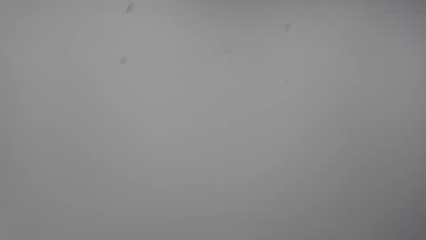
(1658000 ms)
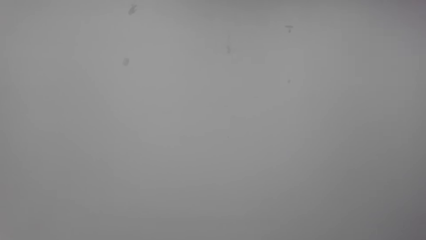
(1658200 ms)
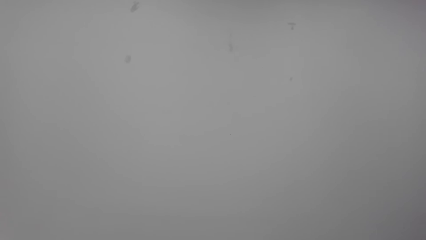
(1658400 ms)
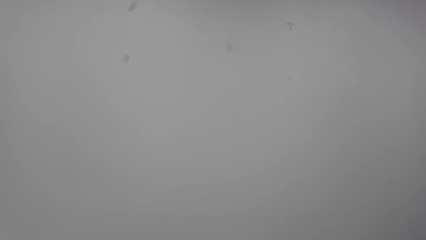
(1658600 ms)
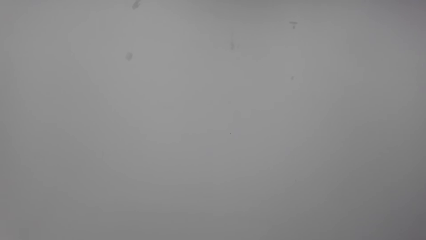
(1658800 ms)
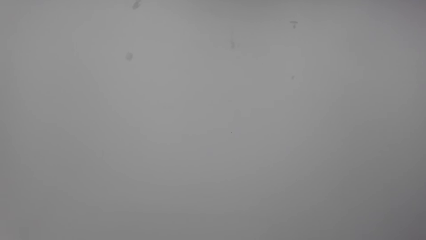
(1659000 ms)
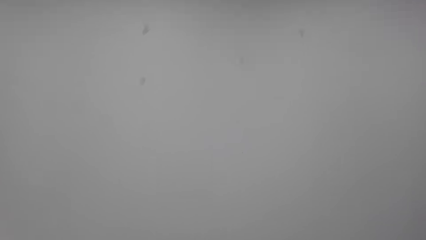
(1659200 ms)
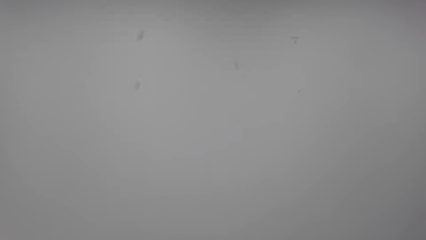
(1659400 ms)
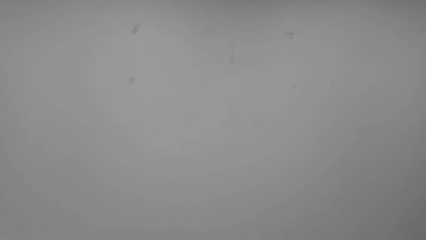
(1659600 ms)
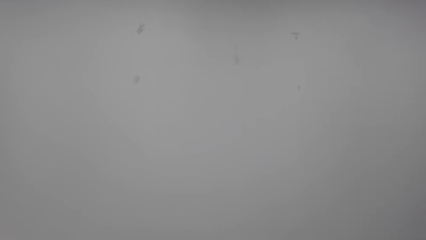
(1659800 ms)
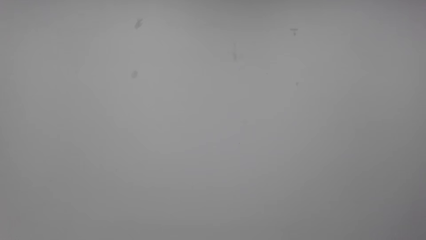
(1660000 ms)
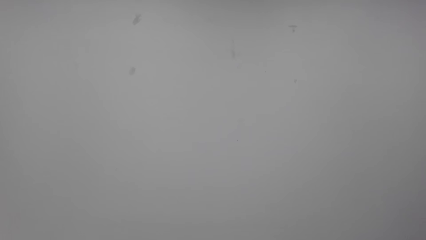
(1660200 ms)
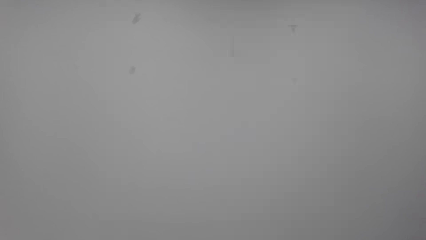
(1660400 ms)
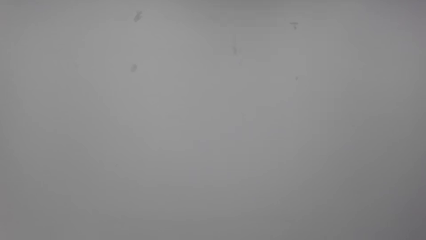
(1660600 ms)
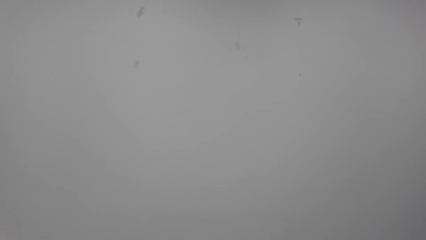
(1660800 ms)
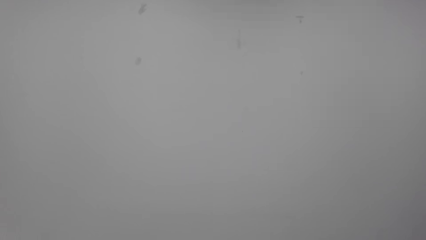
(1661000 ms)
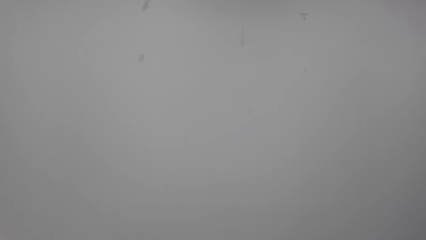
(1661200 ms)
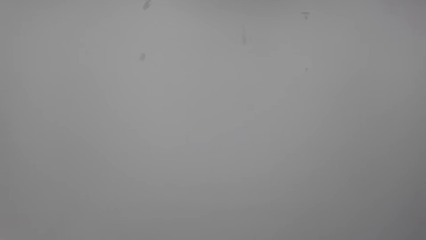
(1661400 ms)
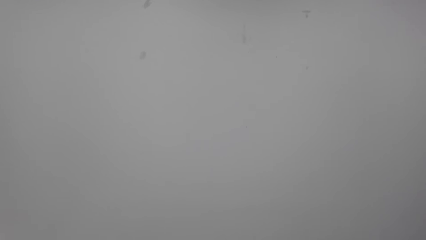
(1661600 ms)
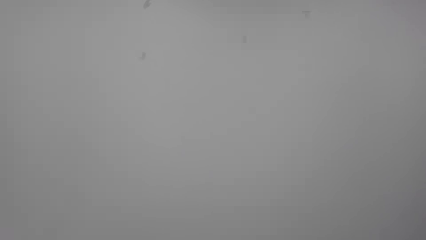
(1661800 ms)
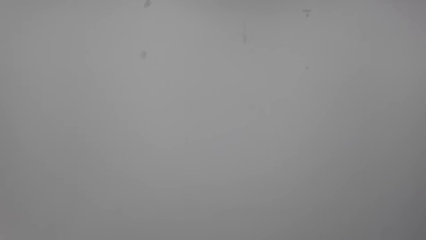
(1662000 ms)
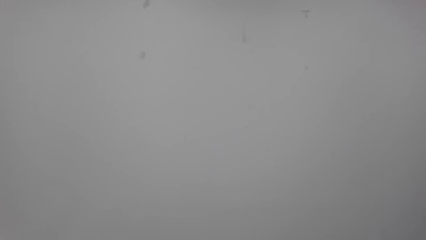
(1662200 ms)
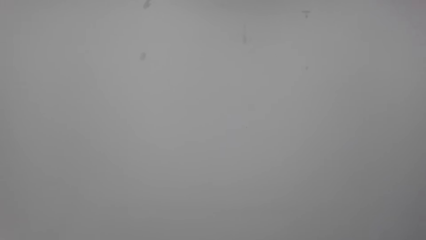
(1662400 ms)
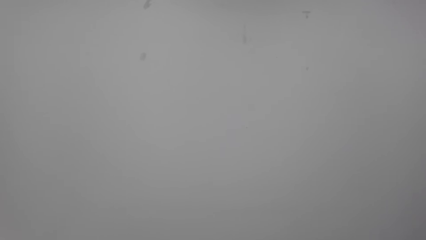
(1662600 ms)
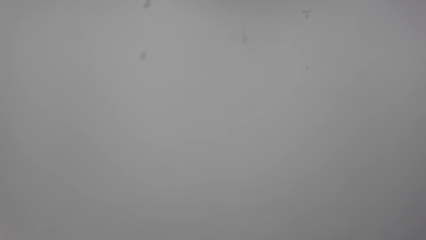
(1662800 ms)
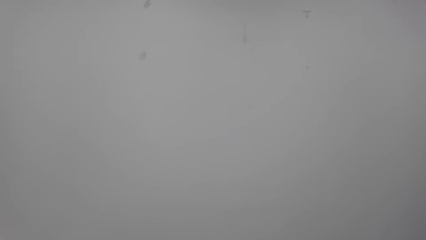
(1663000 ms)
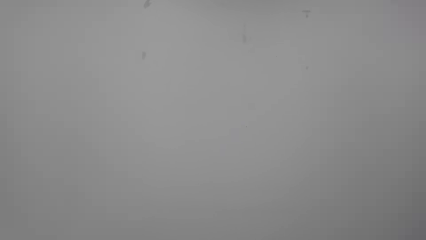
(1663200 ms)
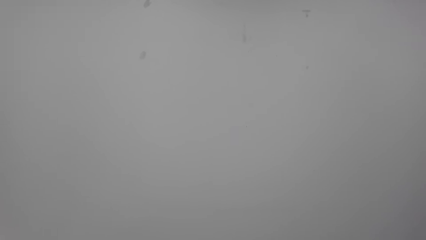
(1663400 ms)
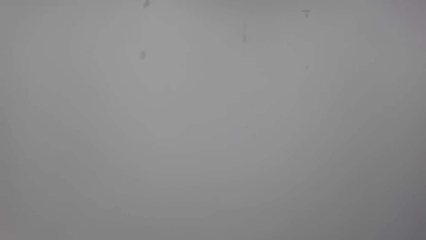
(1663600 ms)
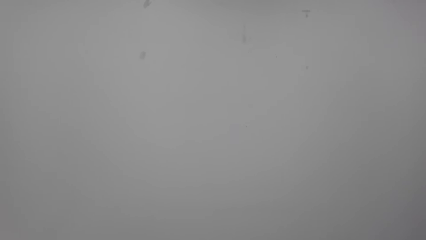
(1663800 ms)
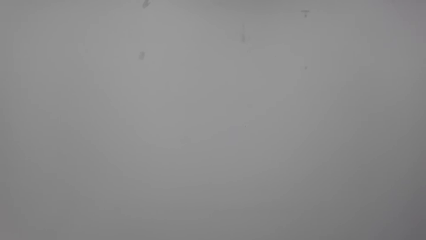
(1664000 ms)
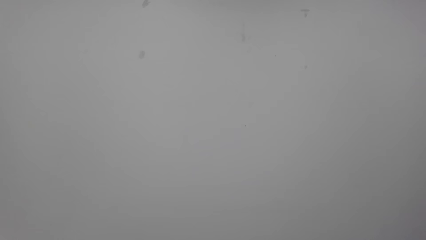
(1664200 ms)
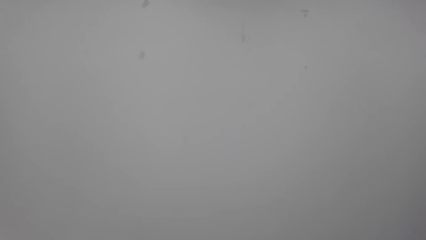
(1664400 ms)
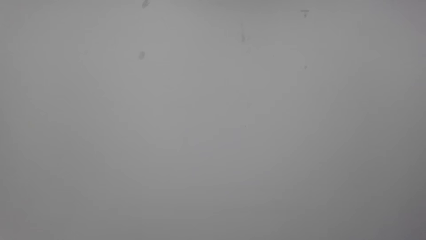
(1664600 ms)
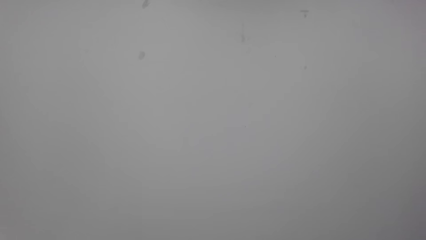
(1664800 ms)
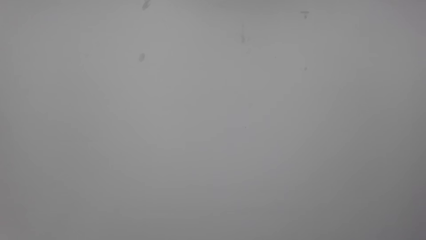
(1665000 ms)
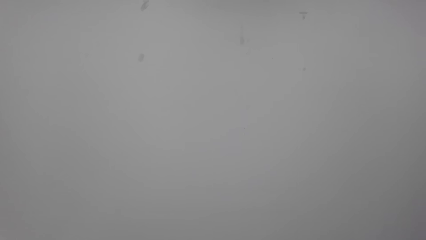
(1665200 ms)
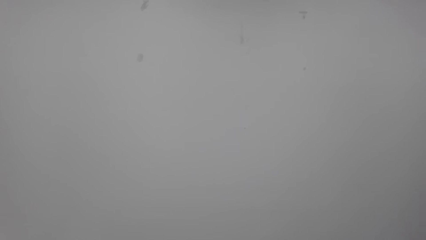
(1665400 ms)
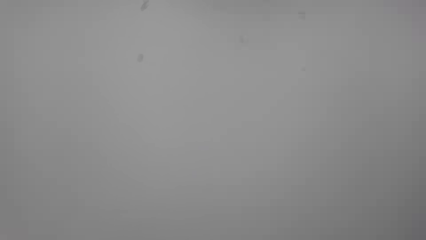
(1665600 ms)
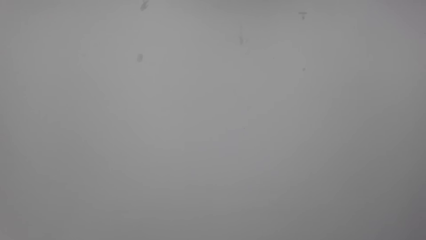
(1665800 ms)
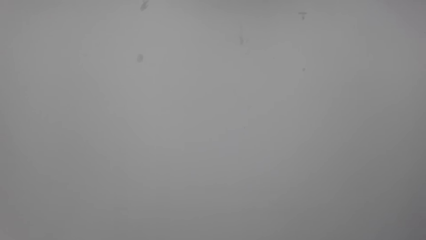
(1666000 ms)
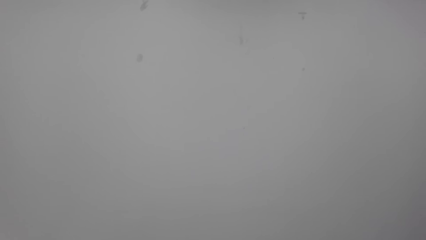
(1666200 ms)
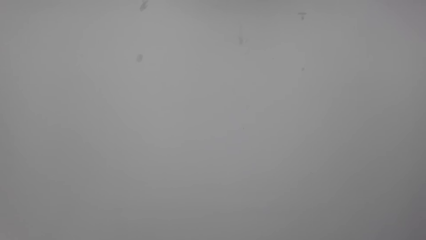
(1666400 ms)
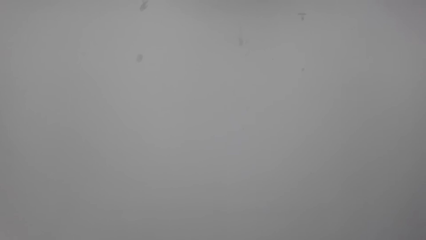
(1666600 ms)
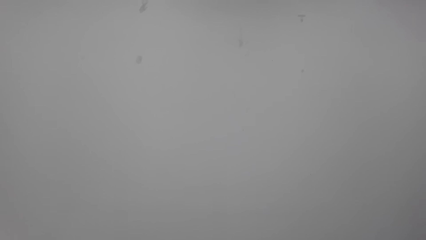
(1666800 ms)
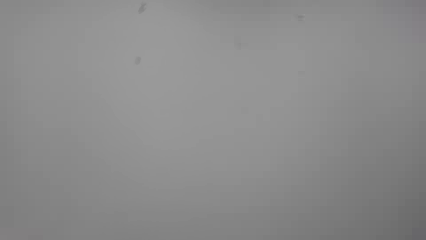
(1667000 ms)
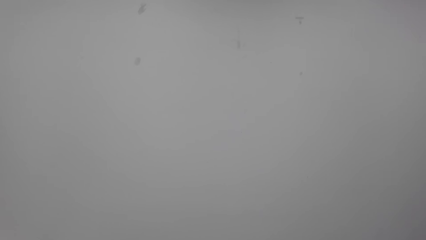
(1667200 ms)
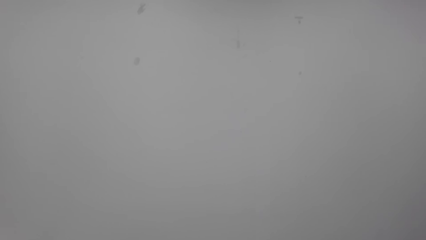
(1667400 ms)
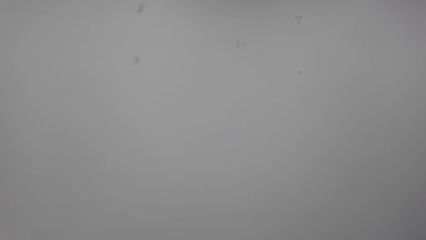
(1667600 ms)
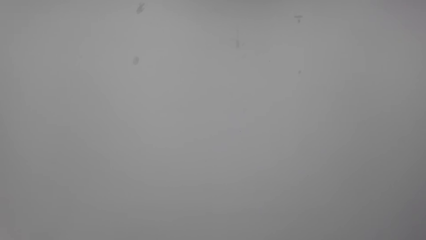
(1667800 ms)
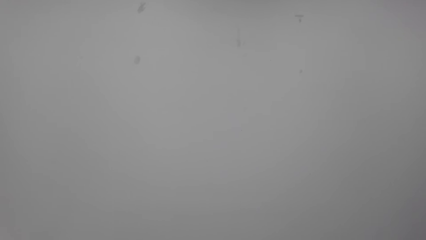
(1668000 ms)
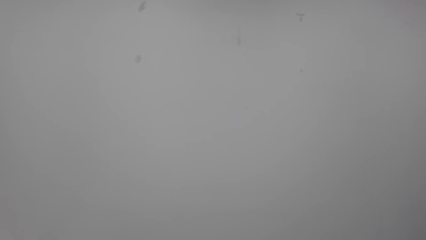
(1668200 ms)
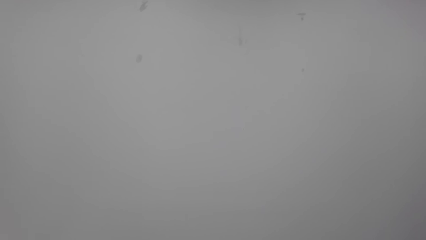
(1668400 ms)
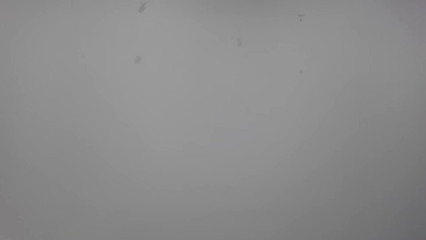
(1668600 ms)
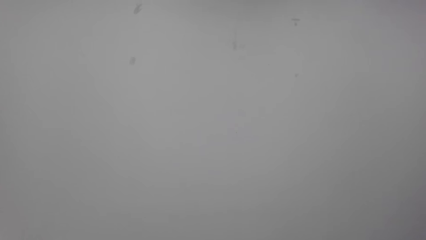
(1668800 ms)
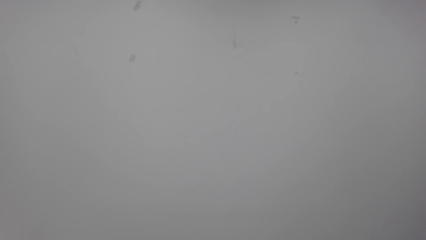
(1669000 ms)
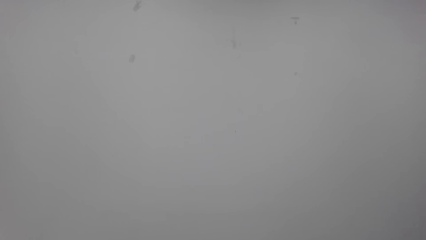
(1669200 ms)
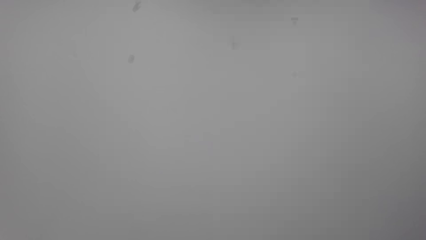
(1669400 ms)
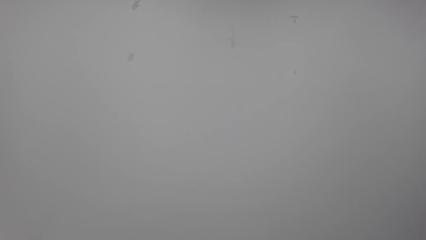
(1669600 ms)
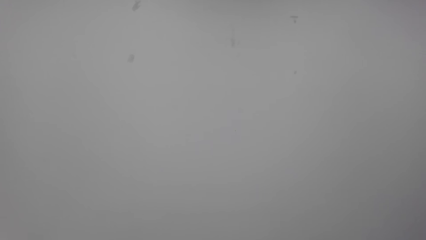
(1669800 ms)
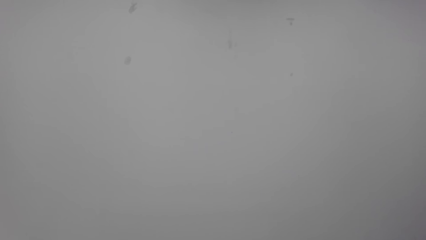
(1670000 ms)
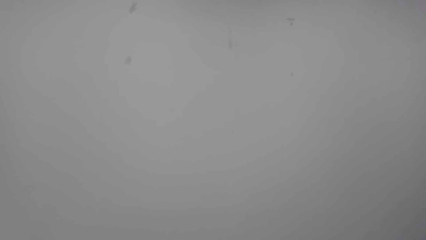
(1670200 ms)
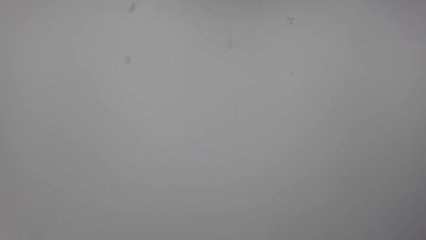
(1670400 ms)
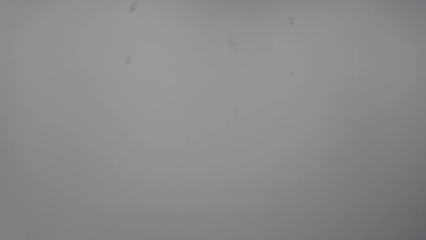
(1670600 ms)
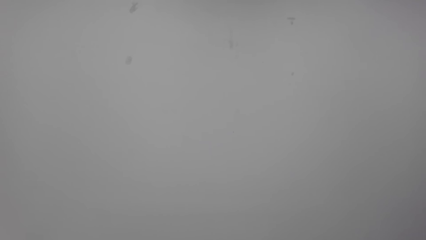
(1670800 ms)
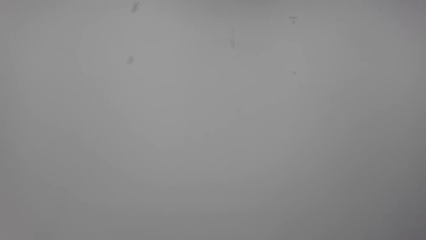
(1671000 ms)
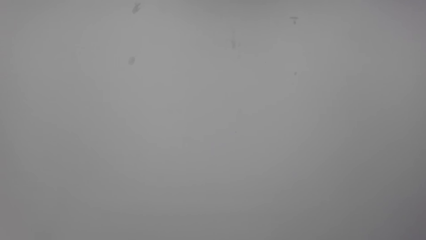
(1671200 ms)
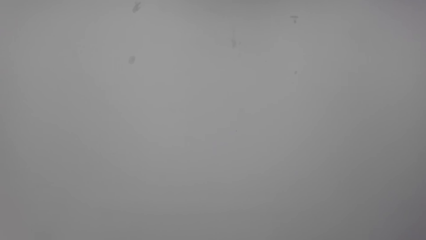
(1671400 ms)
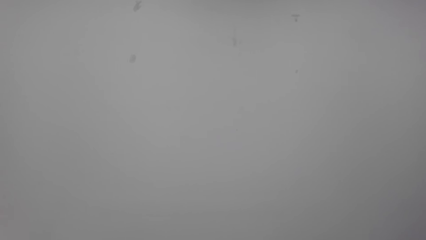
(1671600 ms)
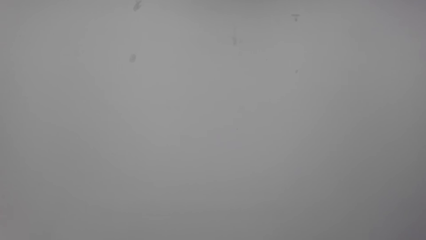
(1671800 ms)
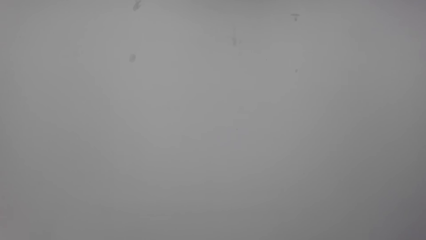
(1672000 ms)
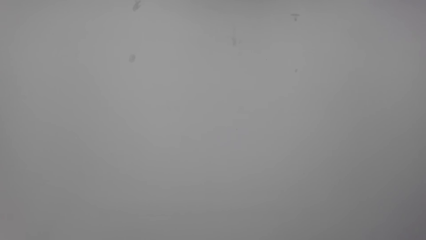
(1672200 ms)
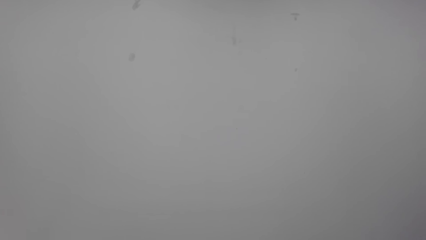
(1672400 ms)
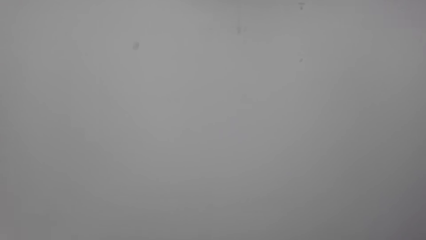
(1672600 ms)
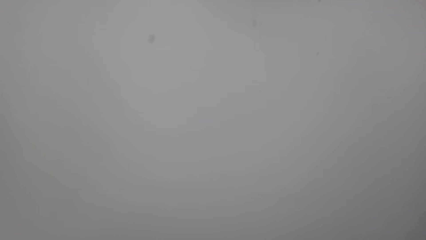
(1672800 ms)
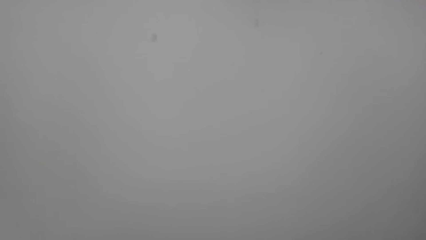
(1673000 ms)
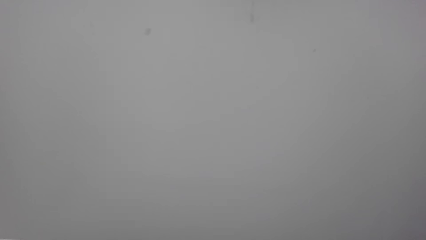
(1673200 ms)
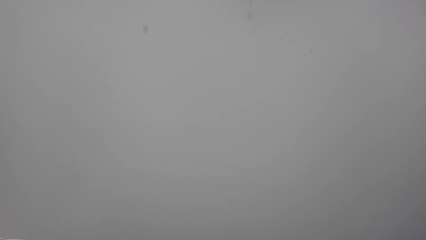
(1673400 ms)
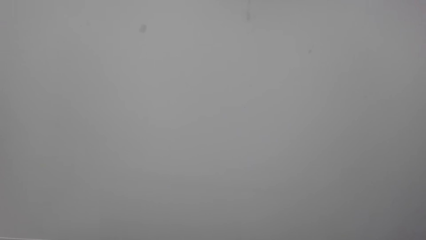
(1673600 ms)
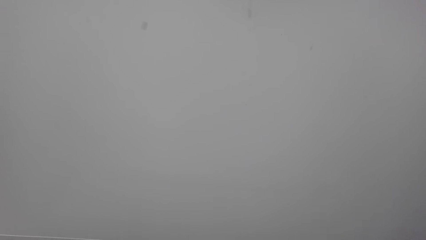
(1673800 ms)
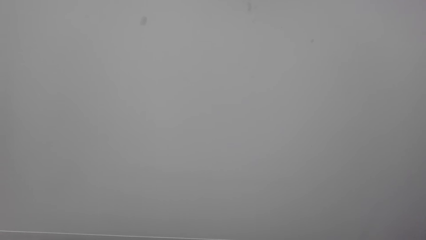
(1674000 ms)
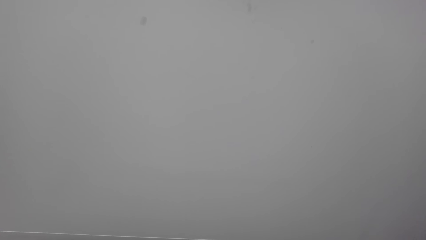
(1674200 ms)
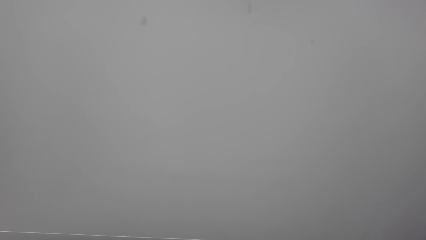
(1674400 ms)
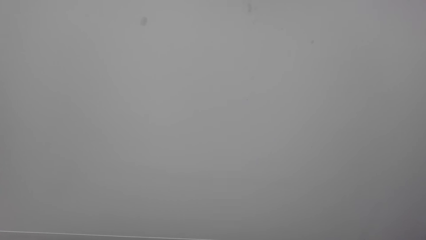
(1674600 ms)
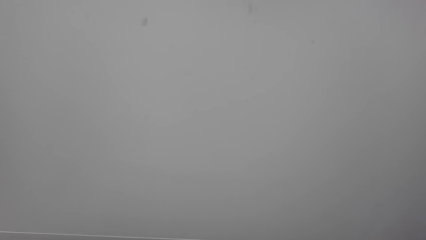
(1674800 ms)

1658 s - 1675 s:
The camera wearer talks over the phone. They look around a room.
